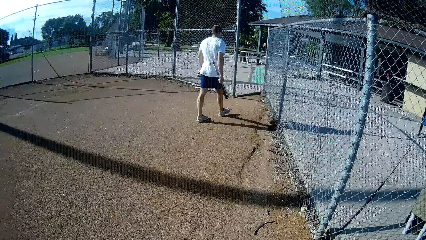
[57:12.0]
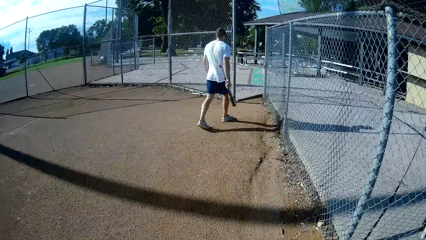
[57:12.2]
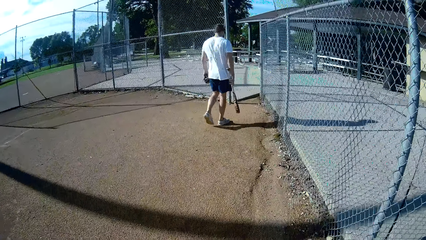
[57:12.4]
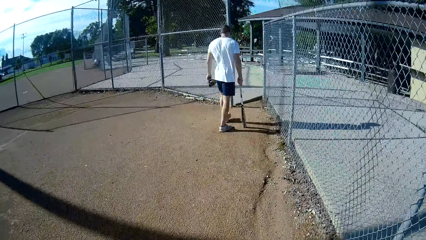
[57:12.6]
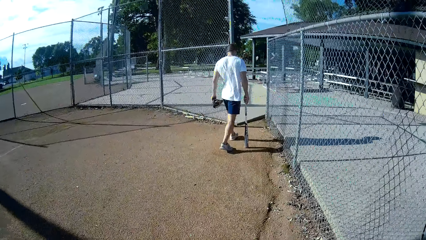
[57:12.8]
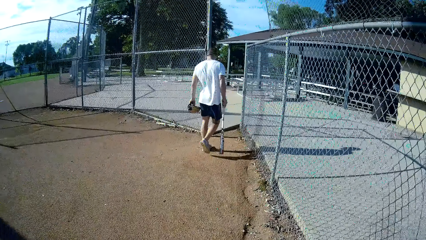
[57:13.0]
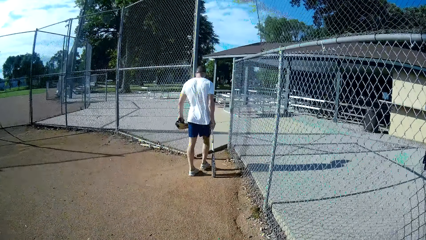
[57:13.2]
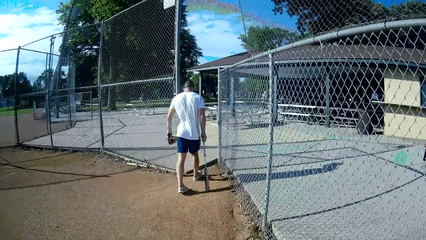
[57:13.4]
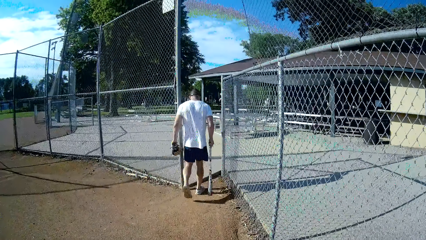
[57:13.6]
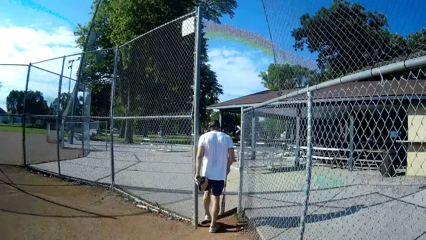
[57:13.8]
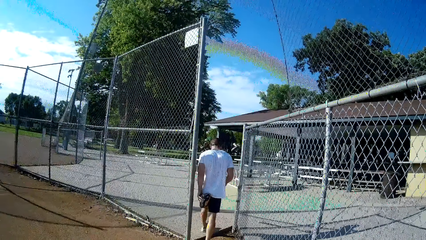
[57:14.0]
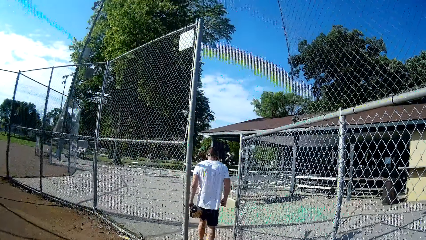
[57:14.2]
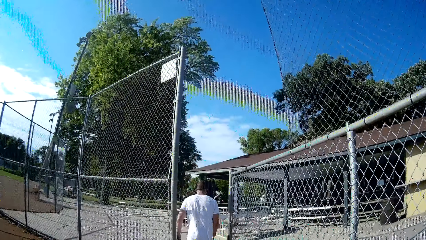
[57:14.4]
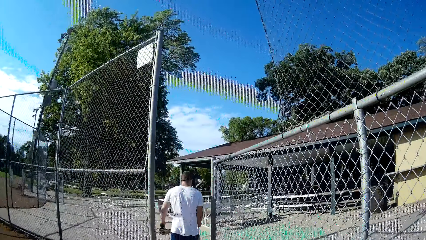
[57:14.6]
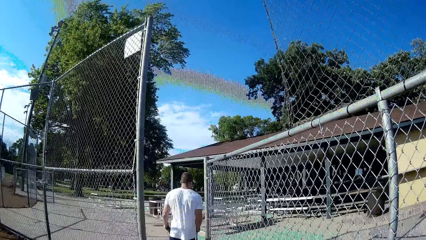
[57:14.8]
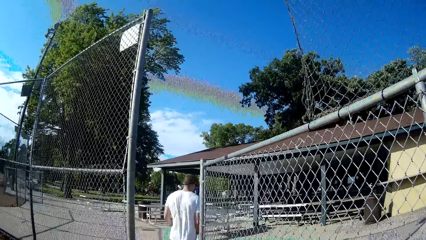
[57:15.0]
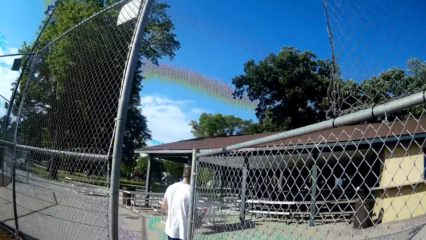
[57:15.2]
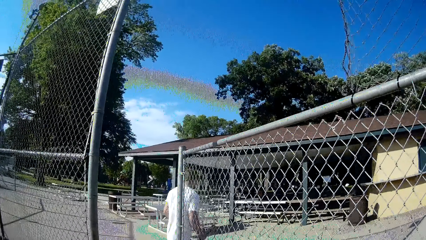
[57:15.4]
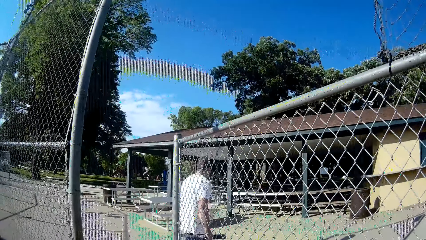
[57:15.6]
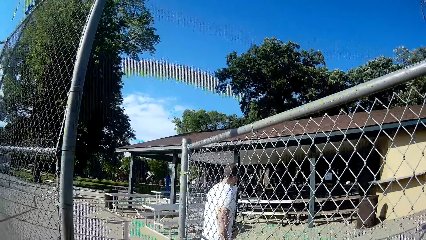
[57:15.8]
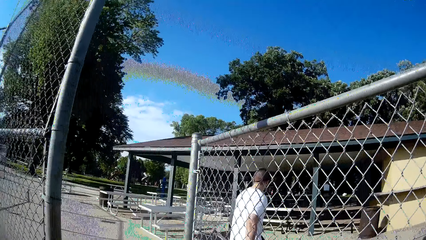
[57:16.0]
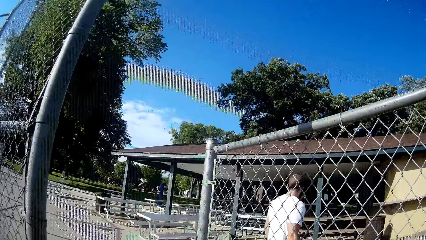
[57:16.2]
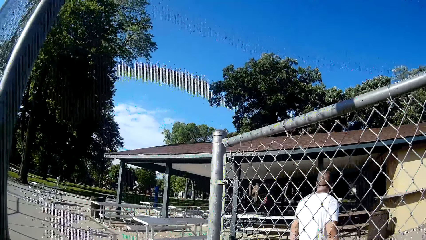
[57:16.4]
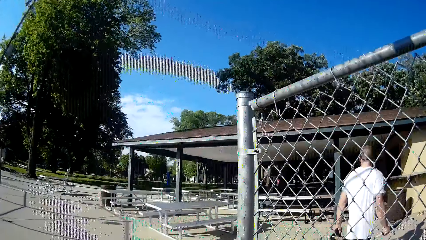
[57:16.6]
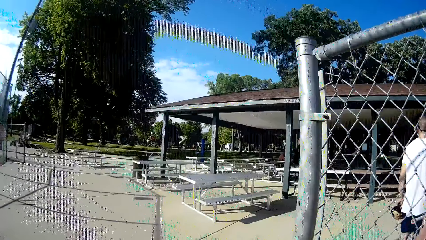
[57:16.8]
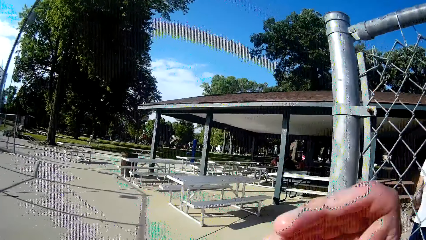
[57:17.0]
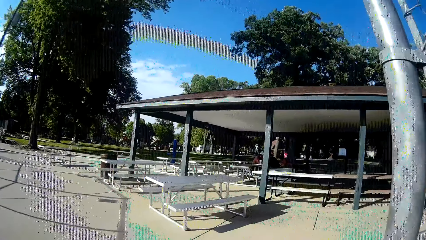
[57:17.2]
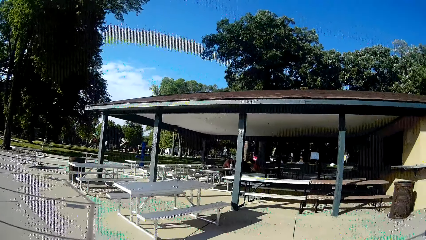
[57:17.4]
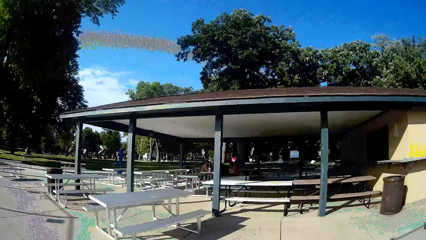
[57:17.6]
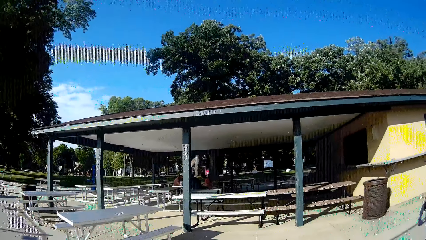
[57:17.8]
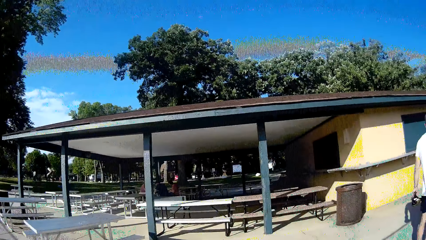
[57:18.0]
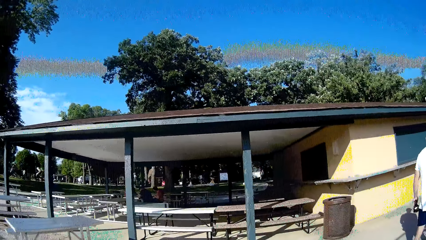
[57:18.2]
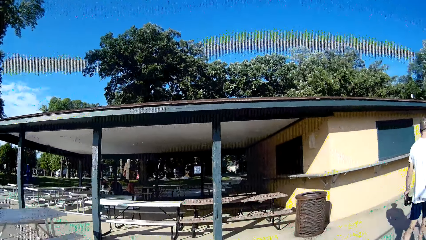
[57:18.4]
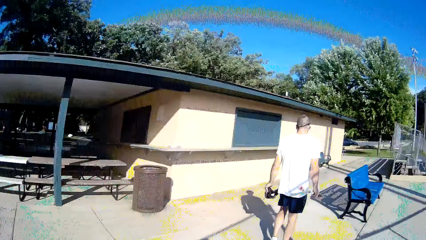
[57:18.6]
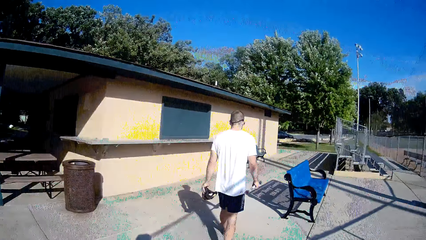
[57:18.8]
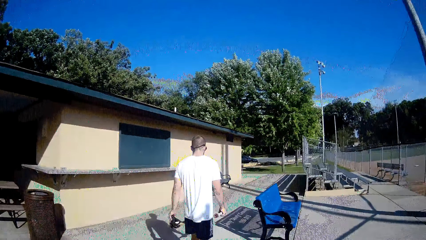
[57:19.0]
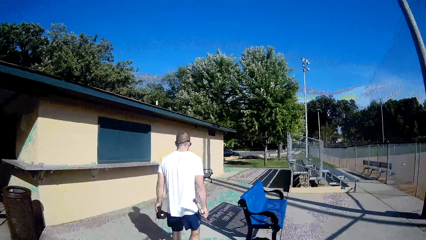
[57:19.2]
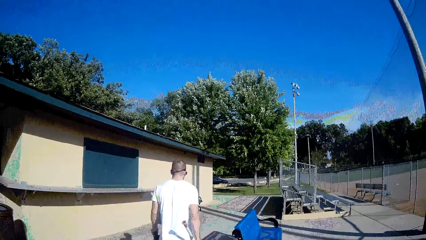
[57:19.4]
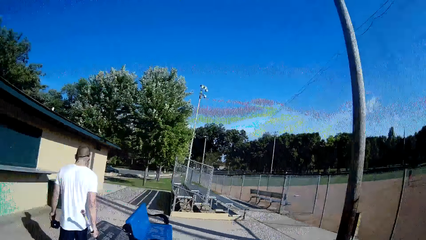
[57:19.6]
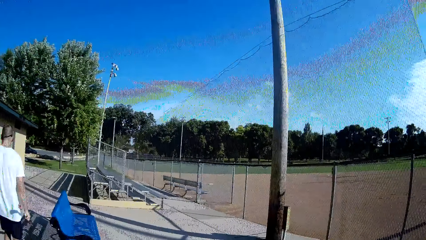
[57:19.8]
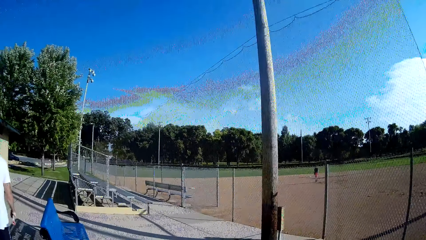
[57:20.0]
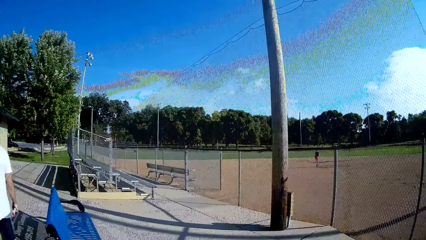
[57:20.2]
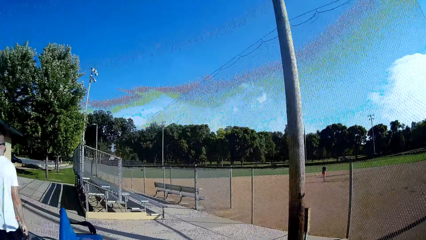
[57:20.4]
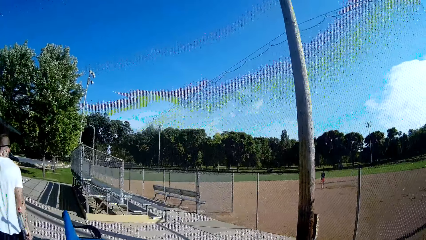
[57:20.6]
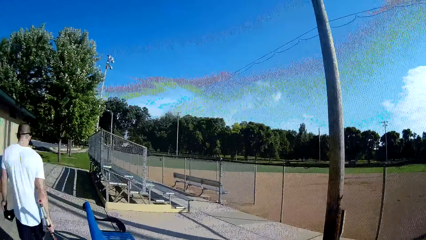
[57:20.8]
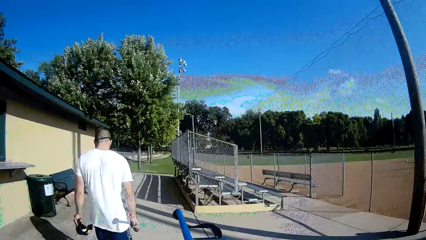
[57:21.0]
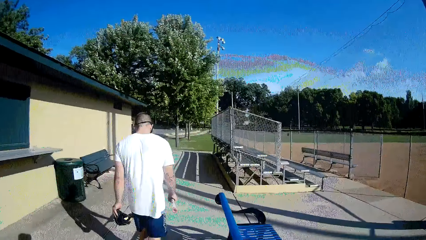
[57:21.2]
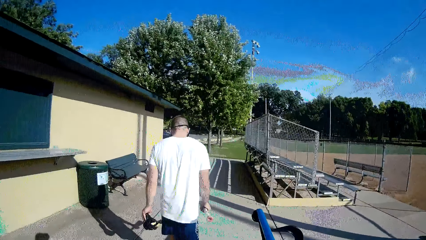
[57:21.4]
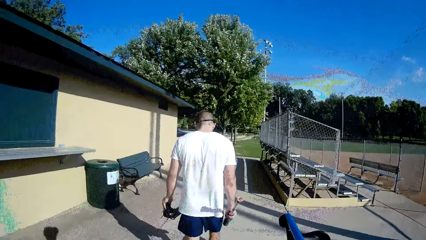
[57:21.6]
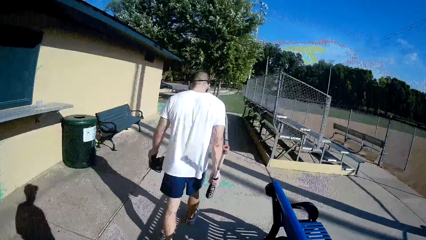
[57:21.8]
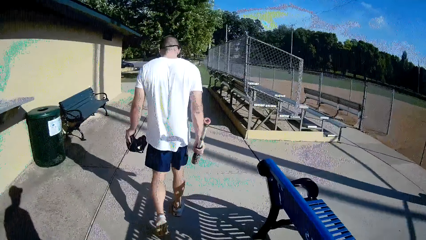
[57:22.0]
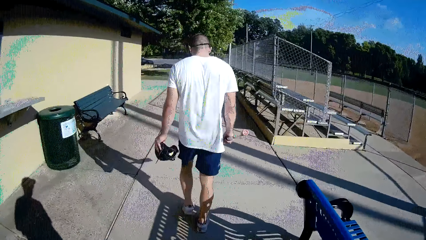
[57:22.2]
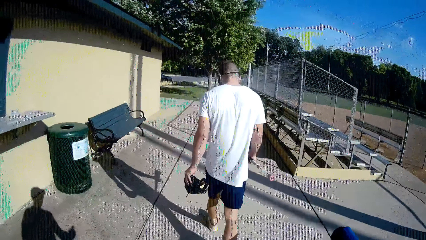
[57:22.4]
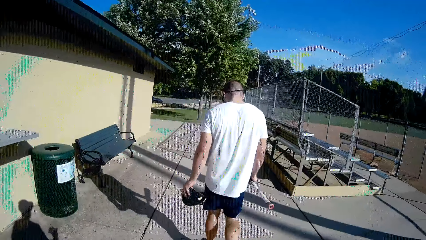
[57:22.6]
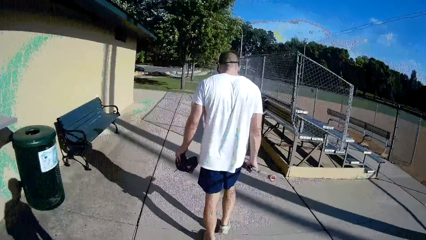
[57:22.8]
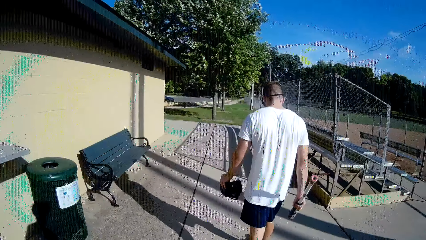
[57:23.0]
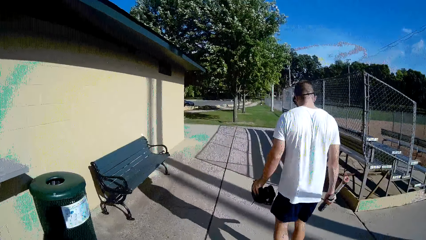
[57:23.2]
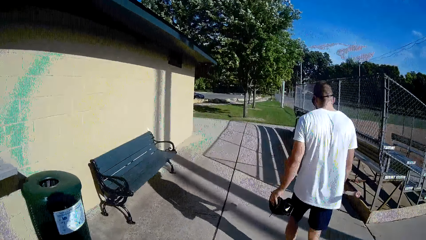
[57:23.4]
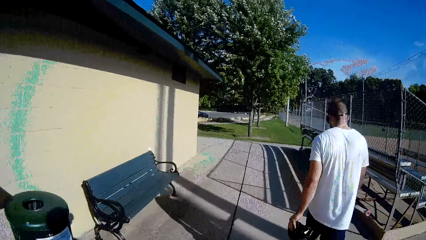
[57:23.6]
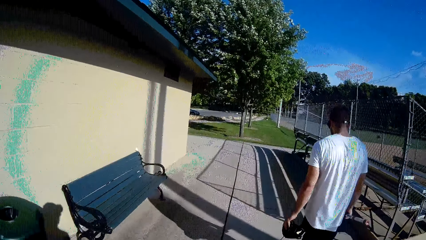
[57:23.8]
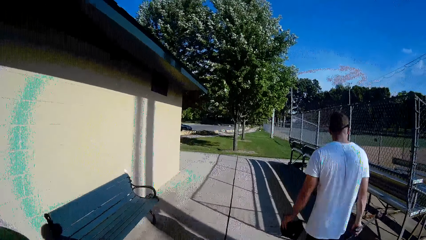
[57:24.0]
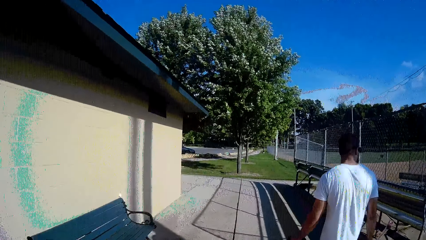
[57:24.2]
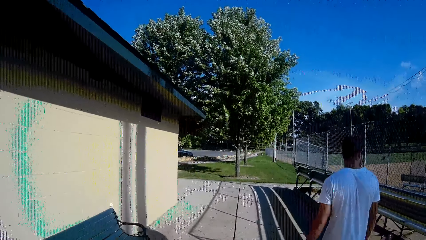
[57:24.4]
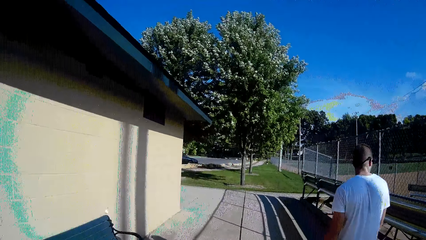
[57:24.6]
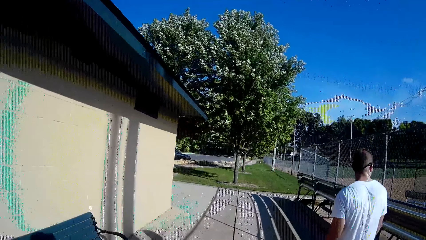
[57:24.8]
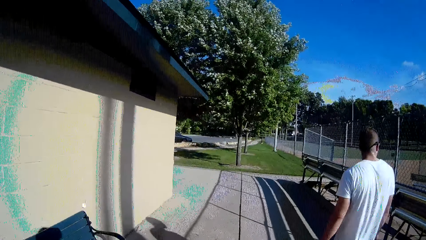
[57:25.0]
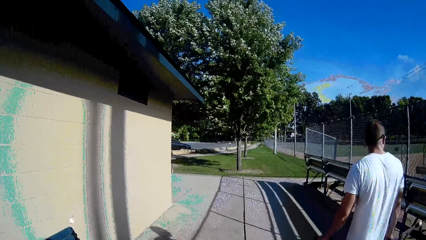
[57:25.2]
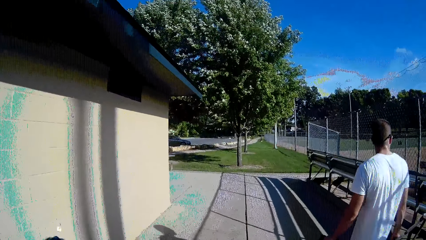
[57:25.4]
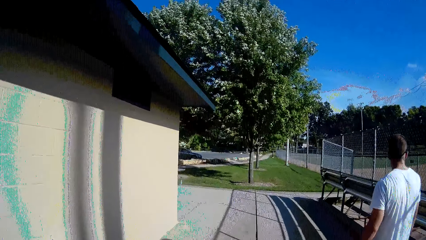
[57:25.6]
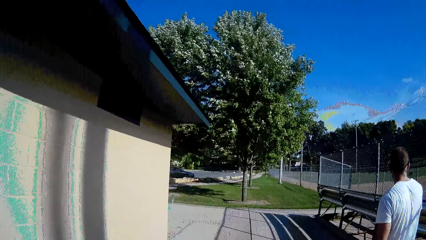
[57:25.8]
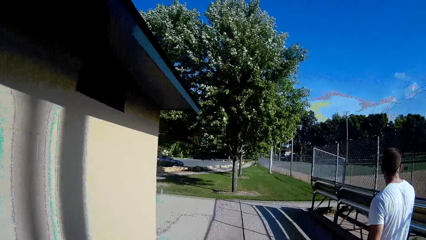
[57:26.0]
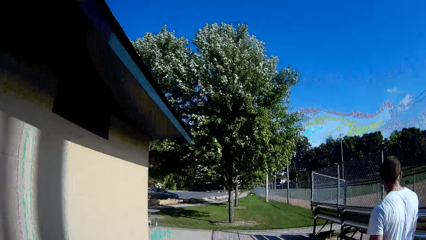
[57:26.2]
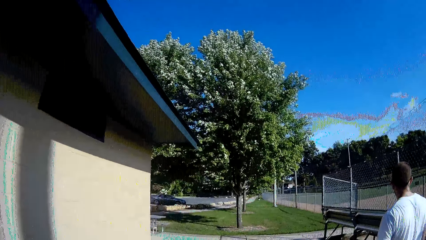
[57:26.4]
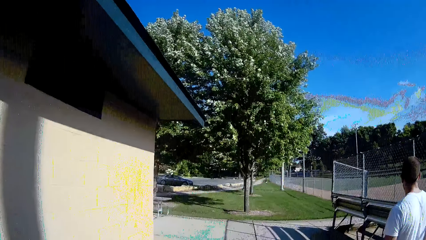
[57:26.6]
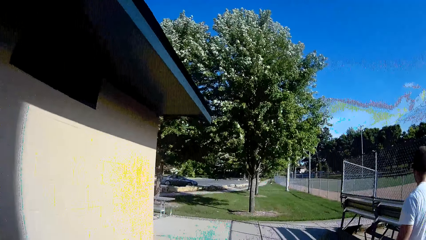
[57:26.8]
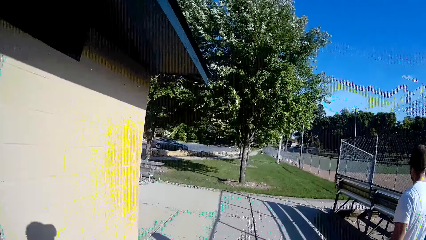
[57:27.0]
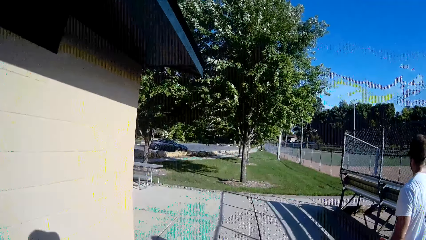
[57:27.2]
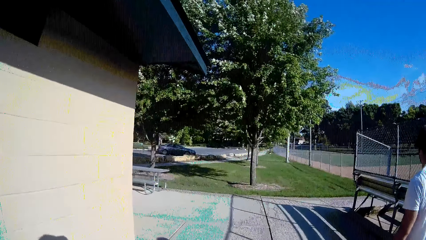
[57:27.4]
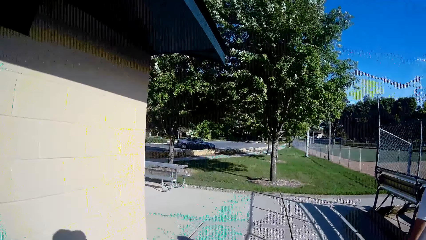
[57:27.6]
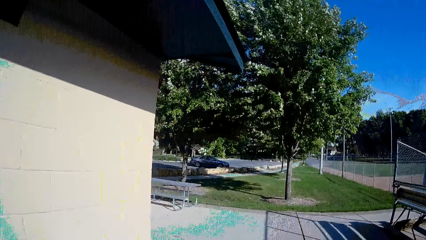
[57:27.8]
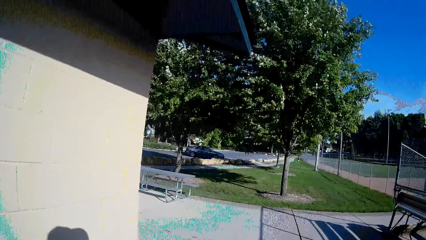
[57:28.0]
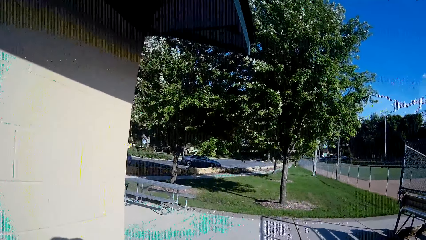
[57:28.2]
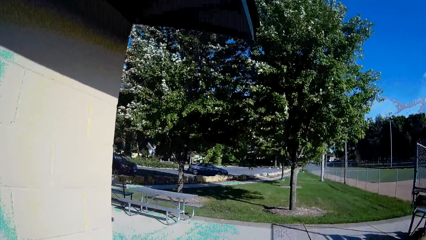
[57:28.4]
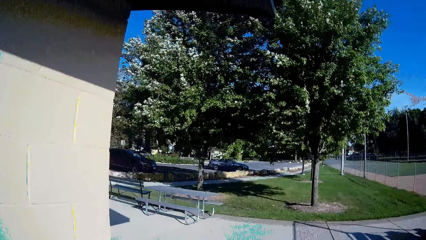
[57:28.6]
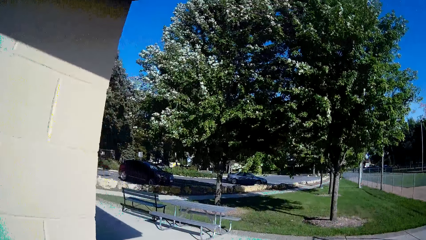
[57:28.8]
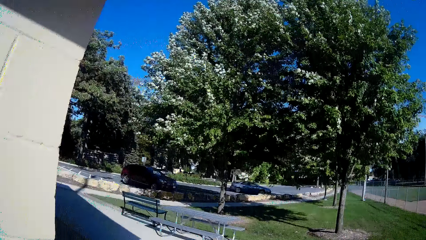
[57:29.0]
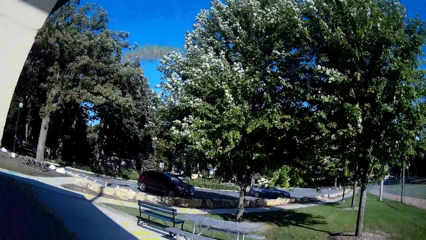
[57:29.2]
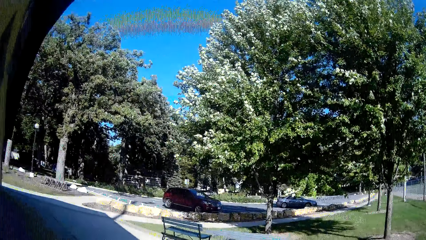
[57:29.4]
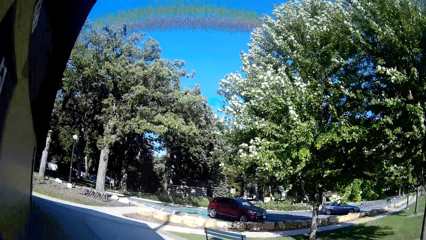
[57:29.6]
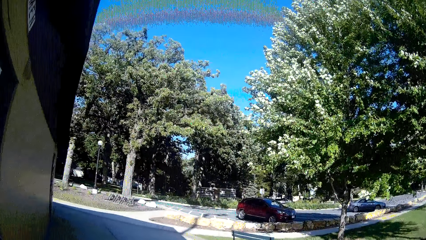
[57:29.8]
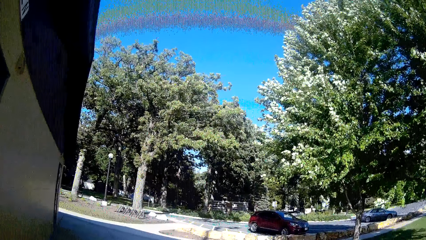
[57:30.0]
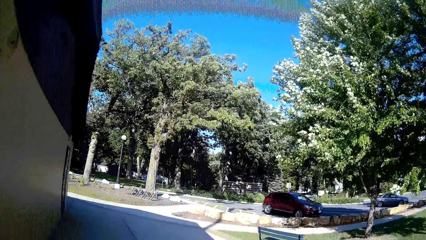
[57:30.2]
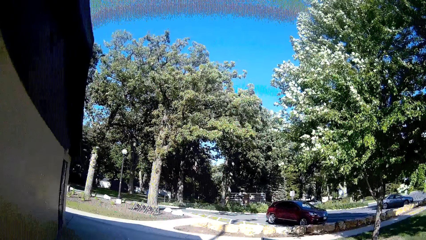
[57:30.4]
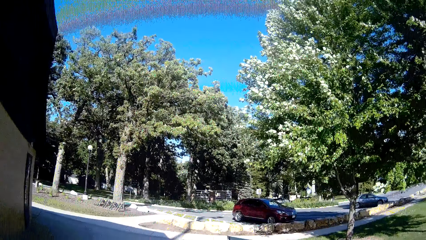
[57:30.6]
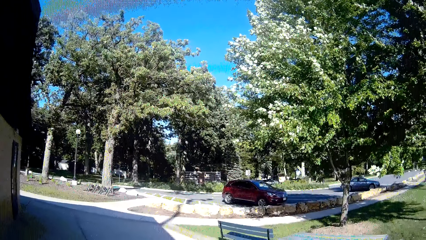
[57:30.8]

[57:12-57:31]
The camera wearer walks around with the man.
